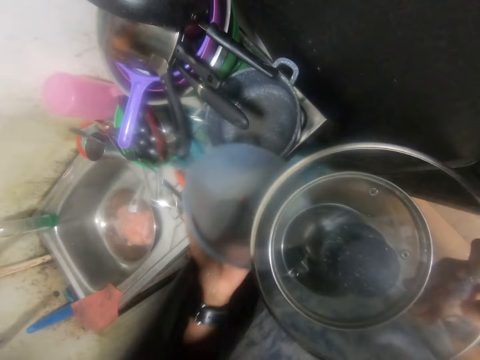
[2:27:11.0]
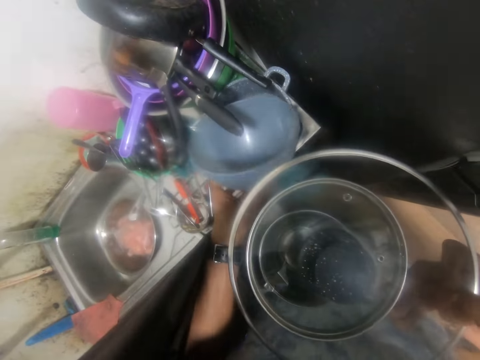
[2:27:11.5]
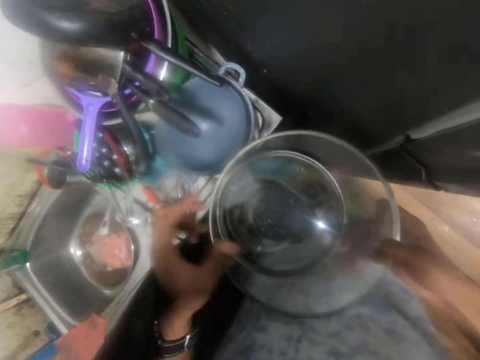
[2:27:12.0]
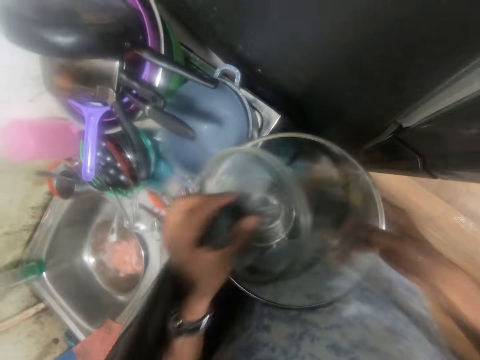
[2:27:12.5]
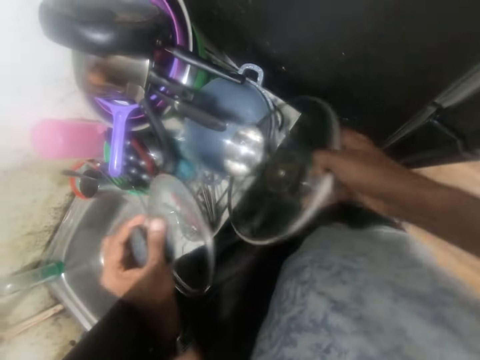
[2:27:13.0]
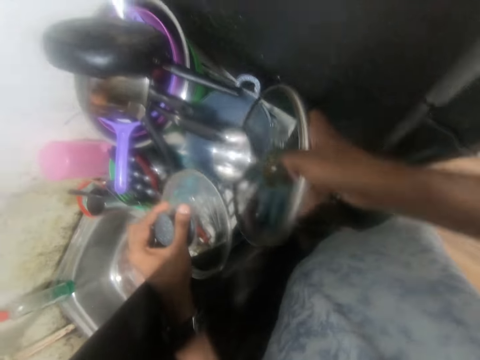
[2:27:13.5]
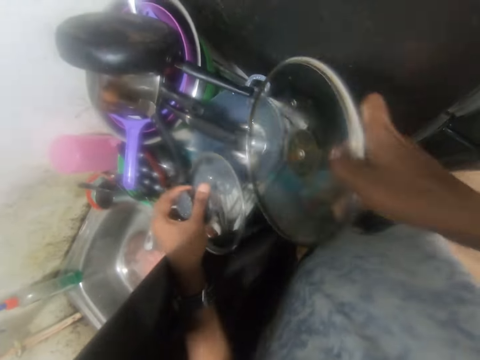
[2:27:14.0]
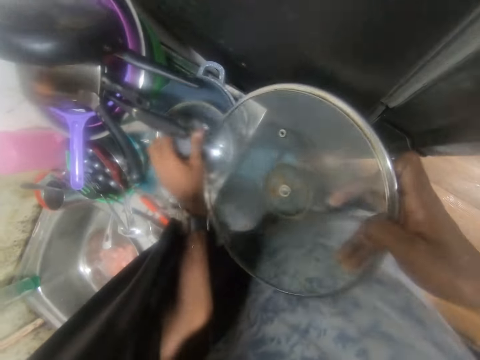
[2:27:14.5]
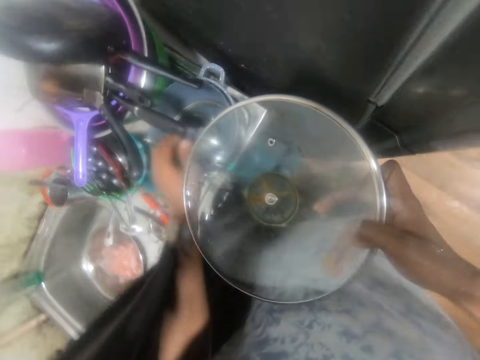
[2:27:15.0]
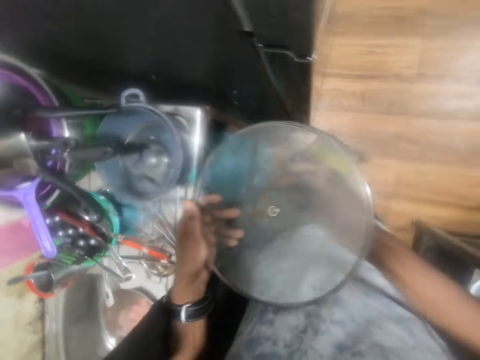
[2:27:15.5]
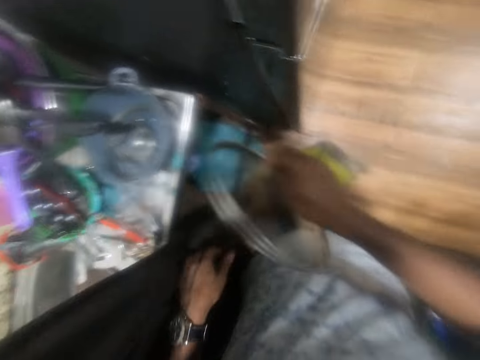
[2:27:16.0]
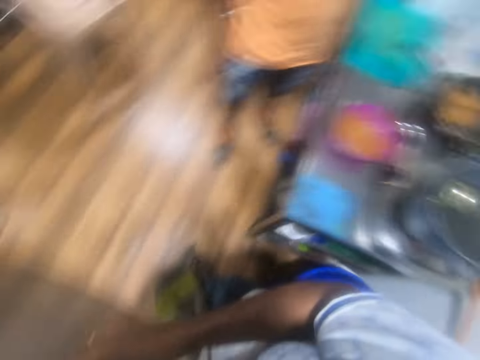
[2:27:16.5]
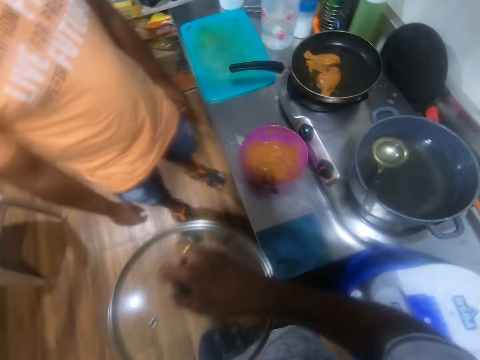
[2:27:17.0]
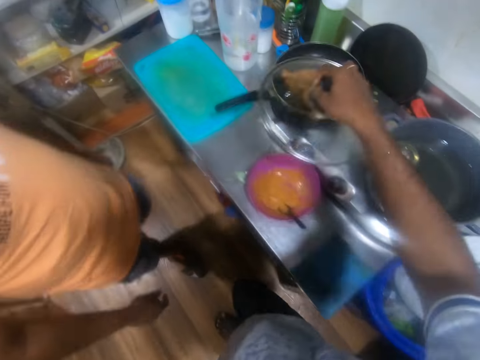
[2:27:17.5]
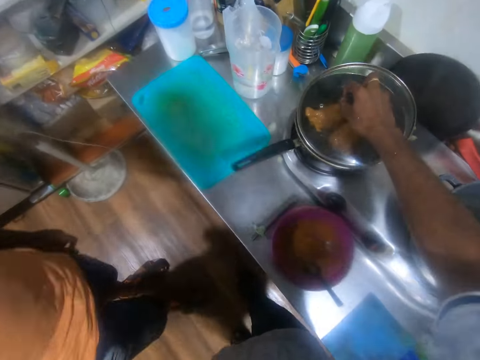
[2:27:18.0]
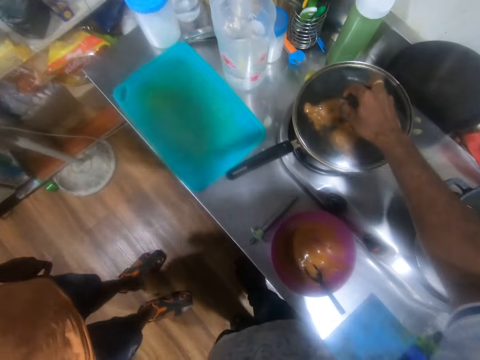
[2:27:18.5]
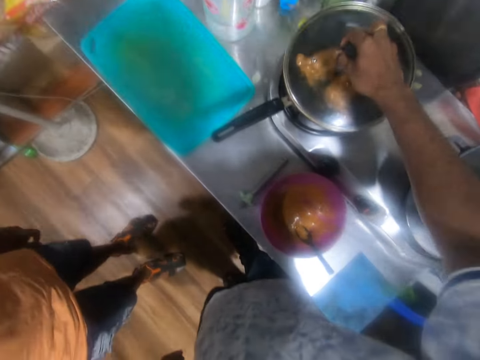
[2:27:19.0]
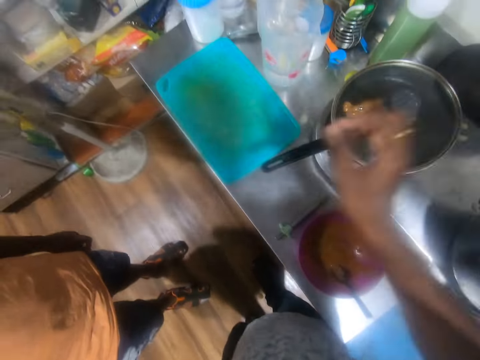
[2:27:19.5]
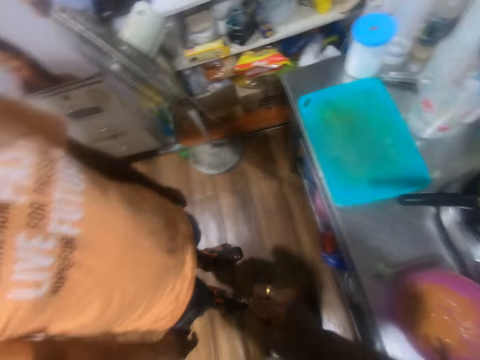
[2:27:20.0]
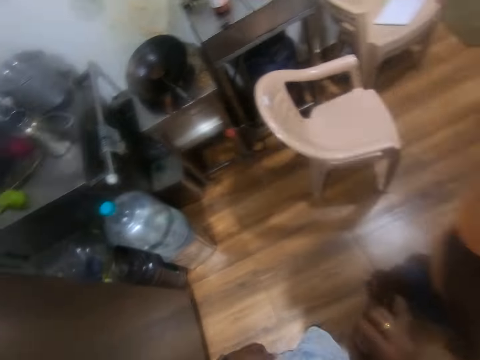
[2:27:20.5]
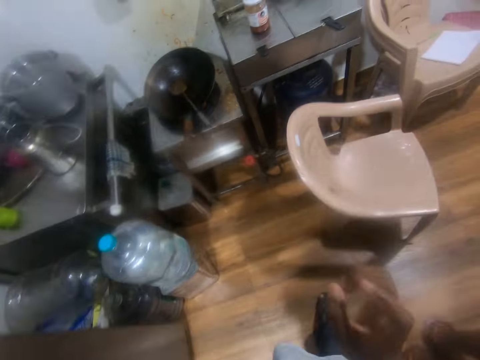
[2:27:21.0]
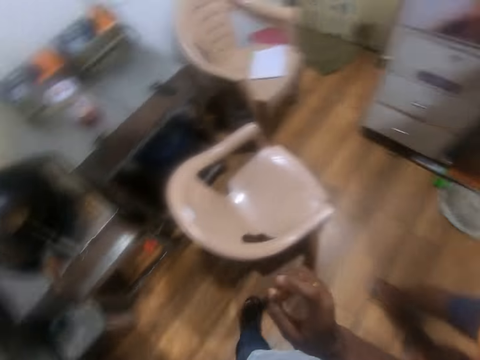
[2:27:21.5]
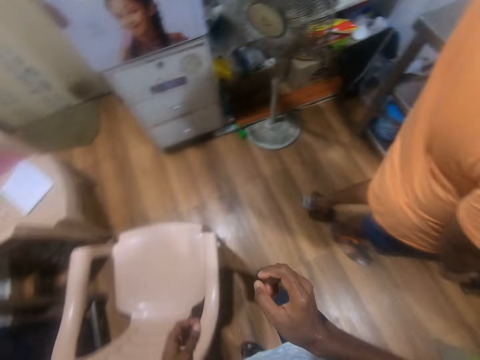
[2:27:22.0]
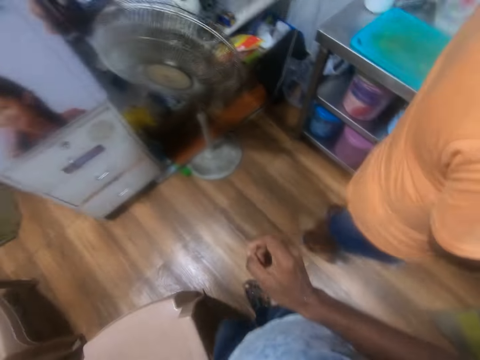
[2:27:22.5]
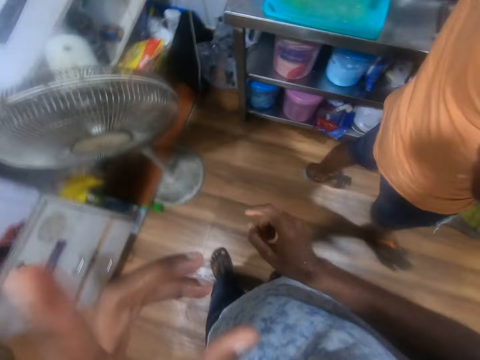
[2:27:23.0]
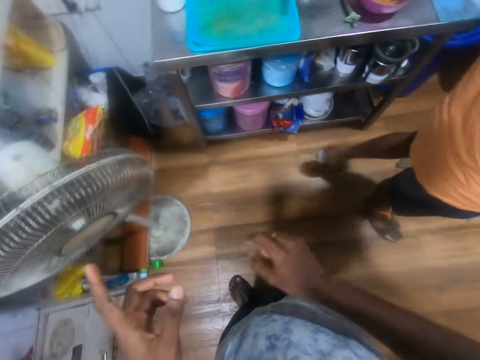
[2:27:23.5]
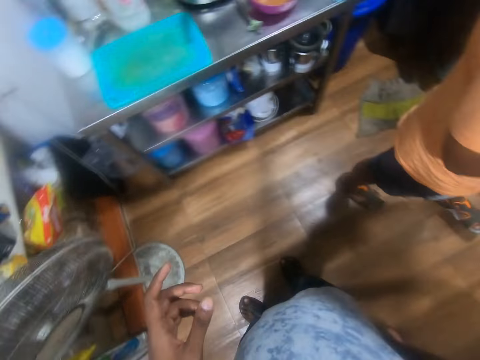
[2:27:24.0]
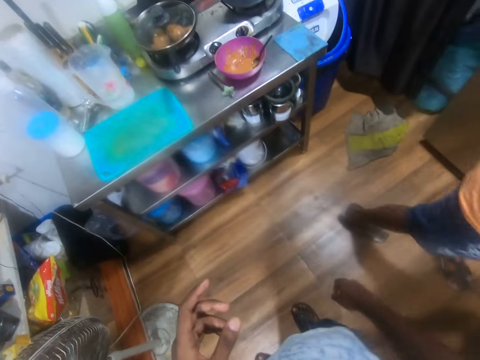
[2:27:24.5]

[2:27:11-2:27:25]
The camera wearer drops the bowl on the sink with his left hand. He removes a lid from the lid in his right hand with his left hand. He drops a plate inside the bowl on the sink from the lid in his right hand. He drops the lid on the sink with his left hand. He puts the utensils in the rack. He holds the lid in his right hand with both hands. He removes his left hand from the lid in his right hand. He flips the lid of the pot with his right hand. He covers the fry pan on the gas burner with the lid with his right hand. He interacts with the man.

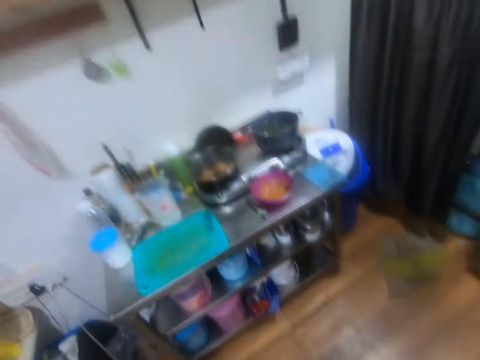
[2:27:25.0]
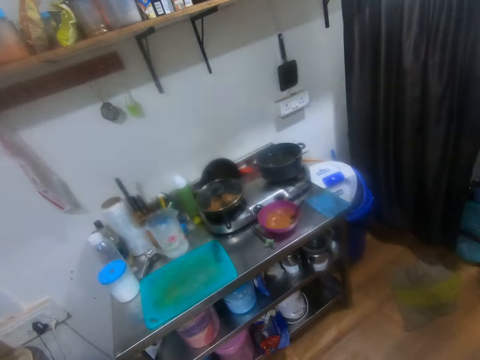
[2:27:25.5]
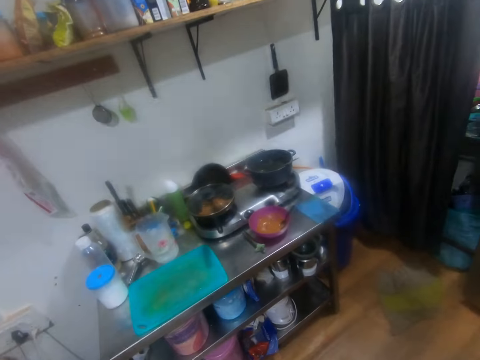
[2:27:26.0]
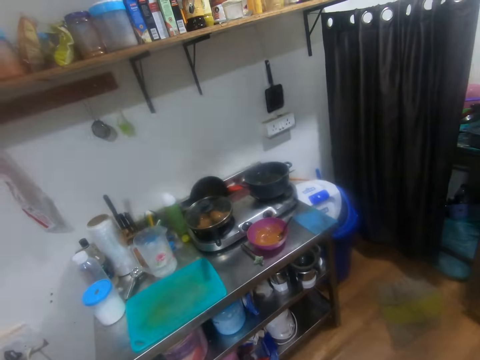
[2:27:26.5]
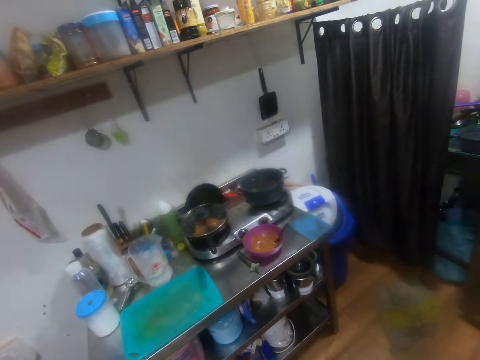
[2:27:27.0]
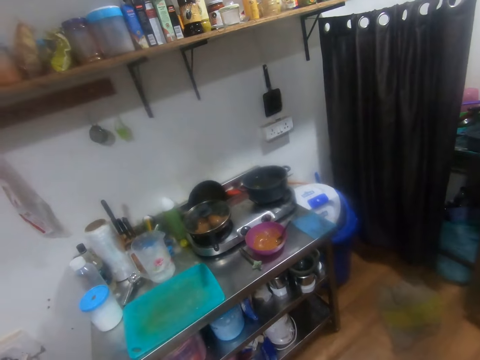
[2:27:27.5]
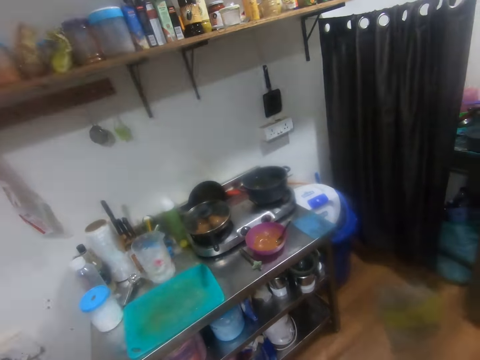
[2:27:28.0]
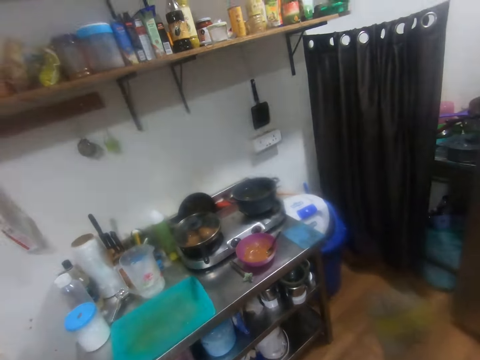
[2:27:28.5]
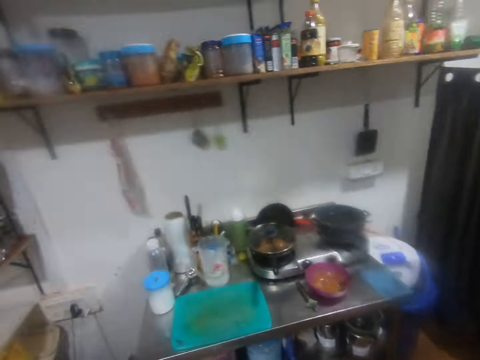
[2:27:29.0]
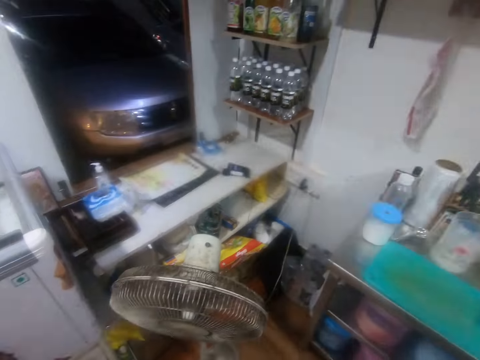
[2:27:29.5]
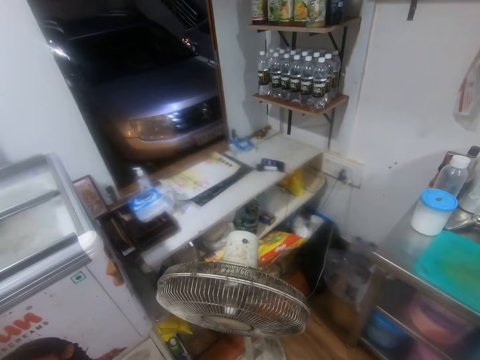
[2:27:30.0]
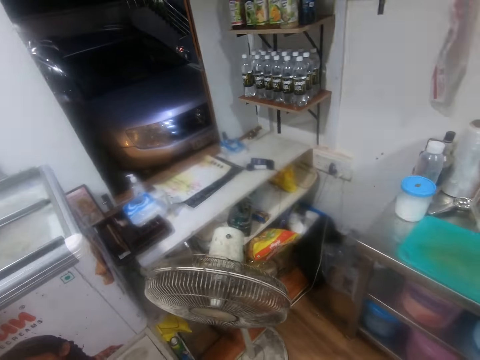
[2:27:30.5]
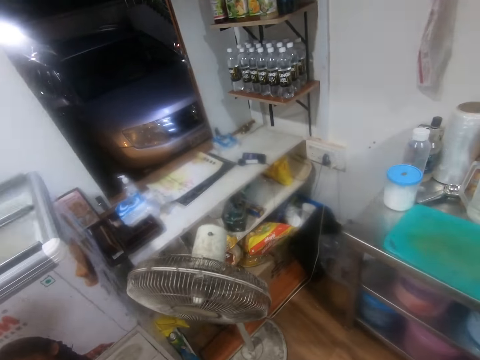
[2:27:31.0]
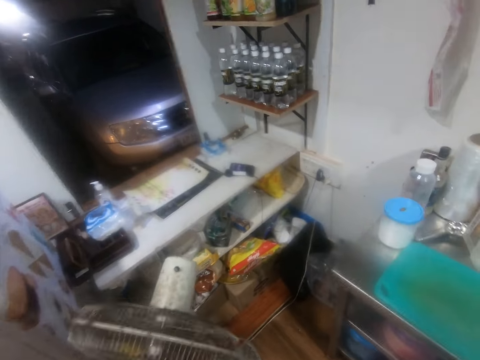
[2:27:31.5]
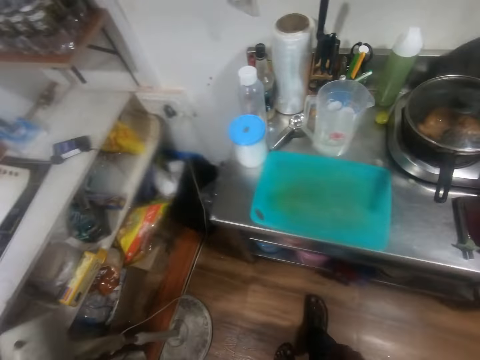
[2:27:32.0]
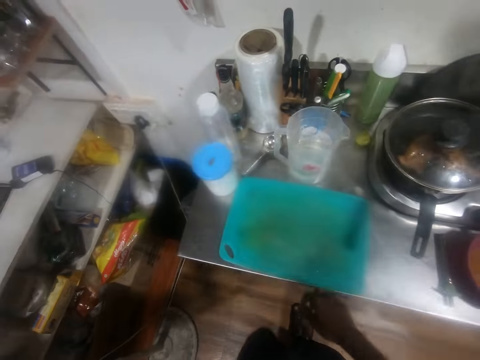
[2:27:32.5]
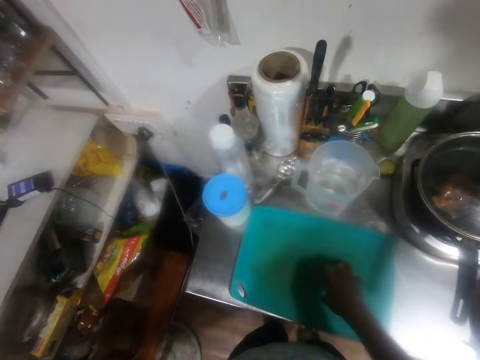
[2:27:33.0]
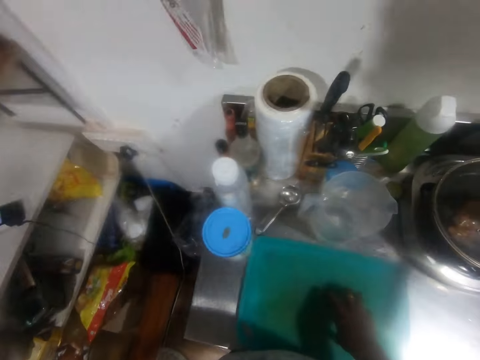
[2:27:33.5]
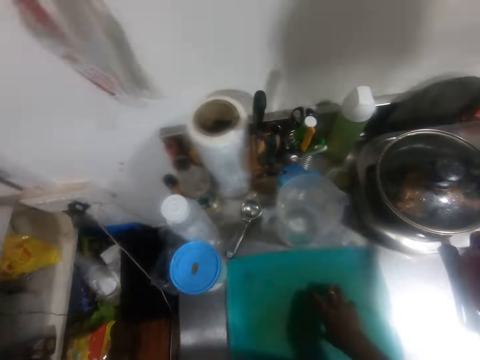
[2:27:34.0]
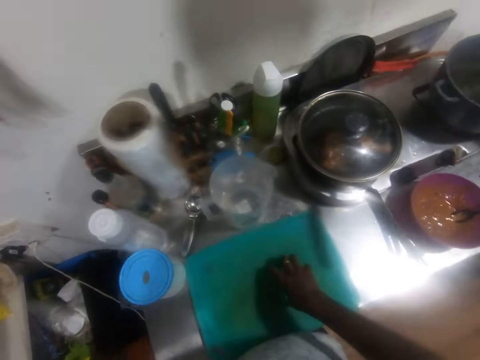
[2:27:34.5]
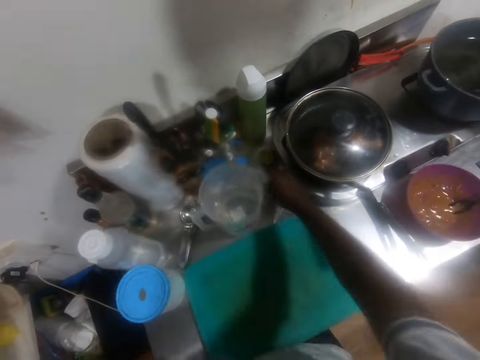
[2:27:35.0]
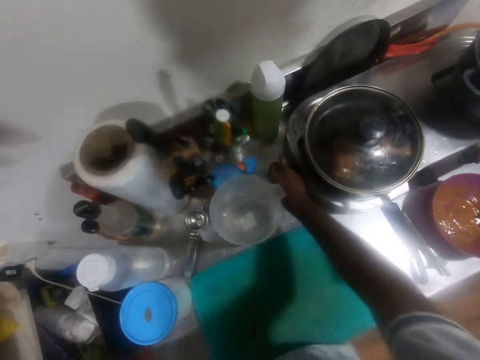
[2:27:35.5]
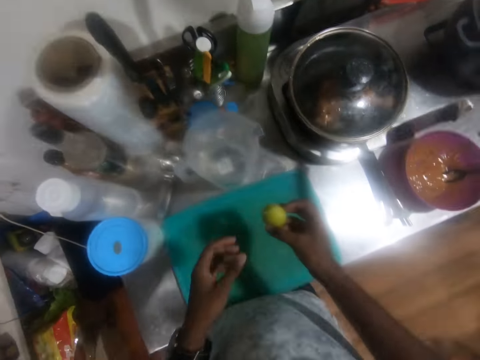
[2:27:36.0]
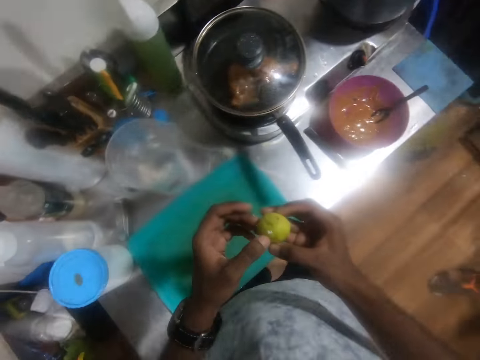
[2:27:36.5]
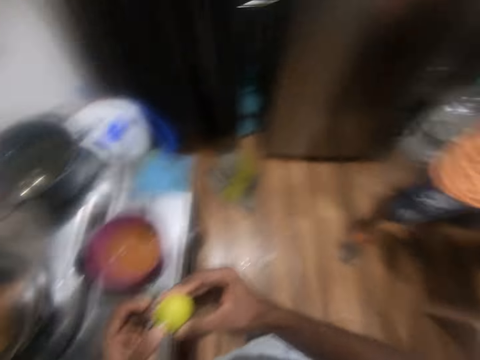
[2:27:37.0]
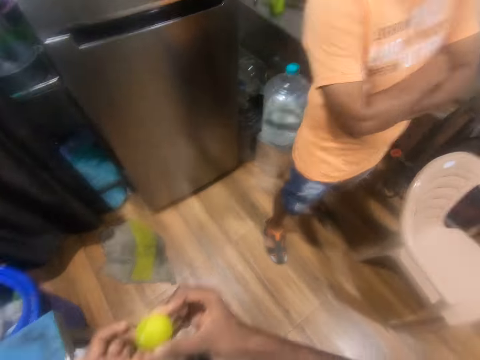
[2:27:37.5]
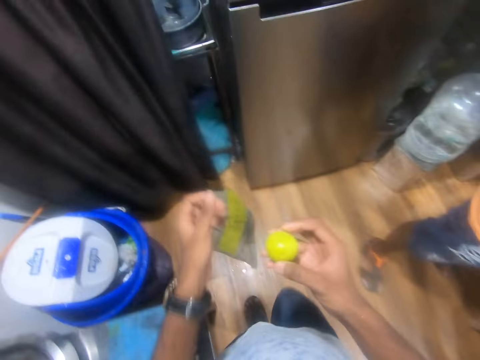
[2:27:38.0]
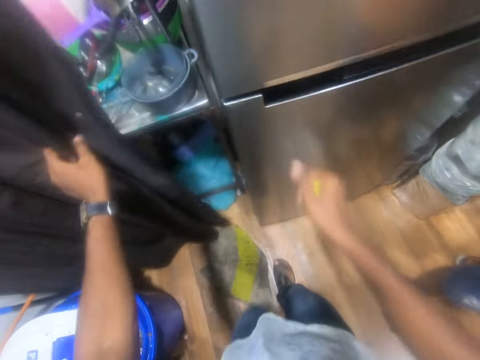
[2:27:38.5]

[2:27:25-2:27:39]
The camera wearer talks to a person. He places his right hand on the chopping board on the countertop. He removes his right hand from the chopping board on the countertop. He picks a lime from the countertop with his right hand. He holds the lime with both hands.
